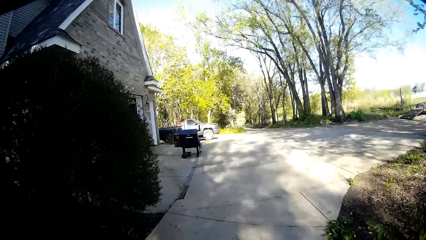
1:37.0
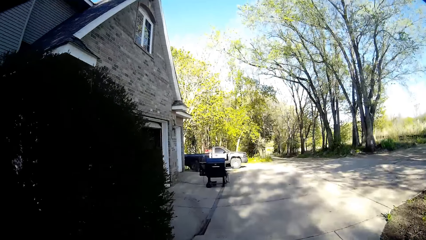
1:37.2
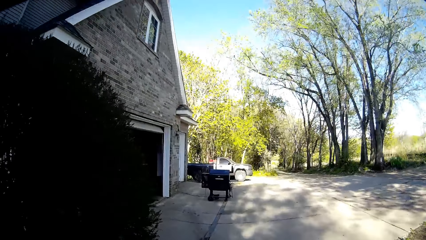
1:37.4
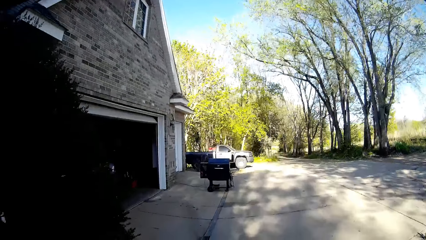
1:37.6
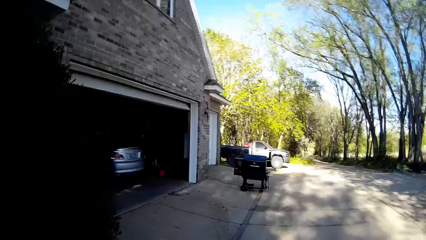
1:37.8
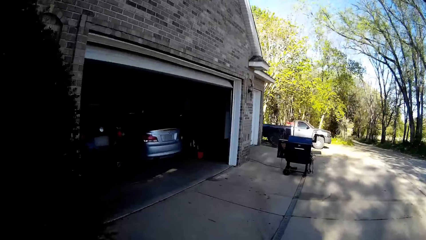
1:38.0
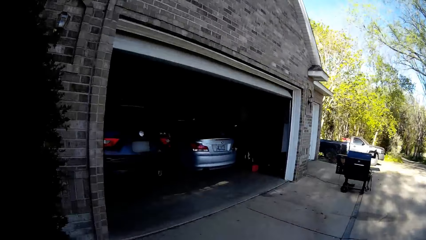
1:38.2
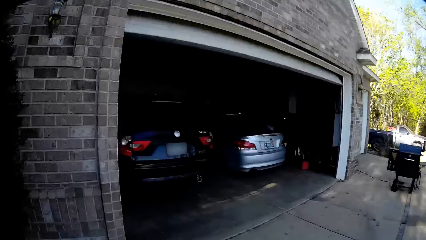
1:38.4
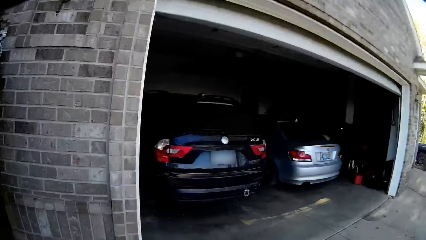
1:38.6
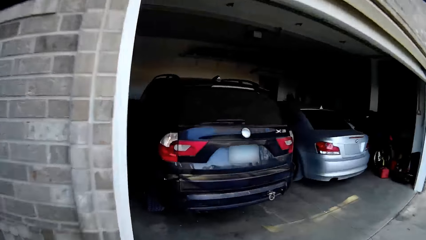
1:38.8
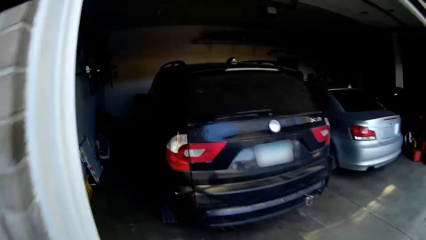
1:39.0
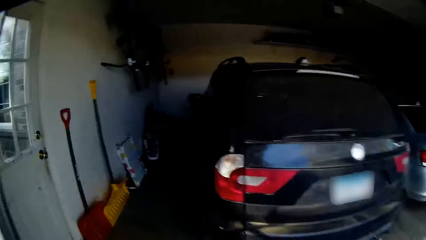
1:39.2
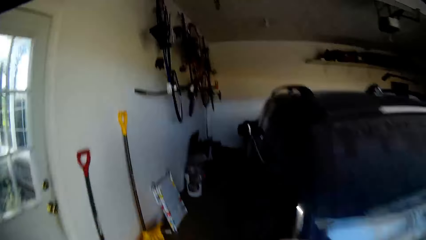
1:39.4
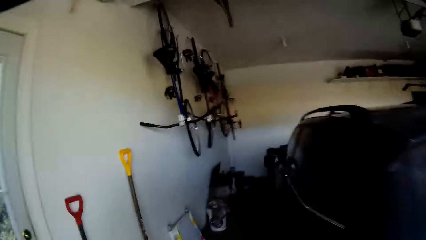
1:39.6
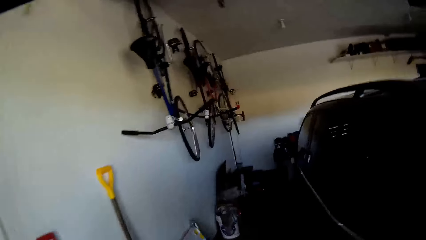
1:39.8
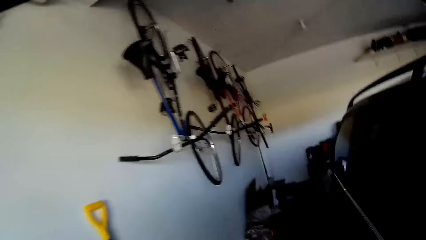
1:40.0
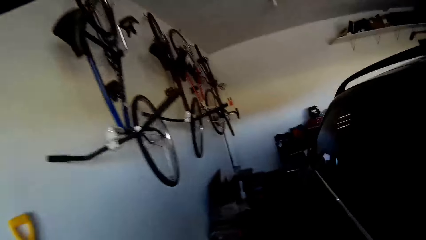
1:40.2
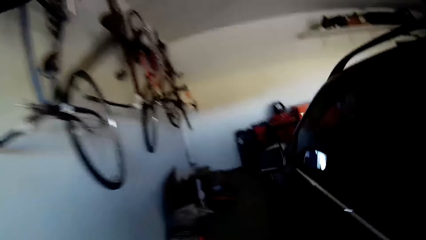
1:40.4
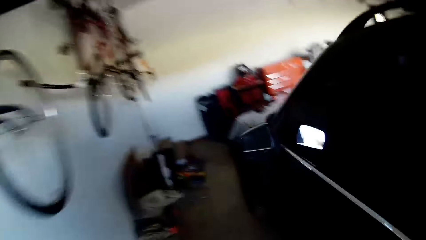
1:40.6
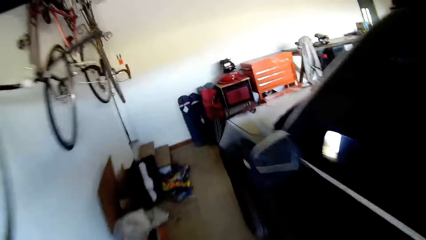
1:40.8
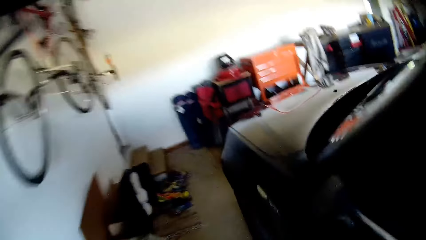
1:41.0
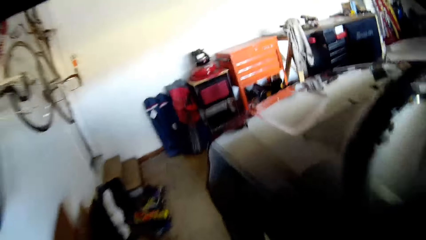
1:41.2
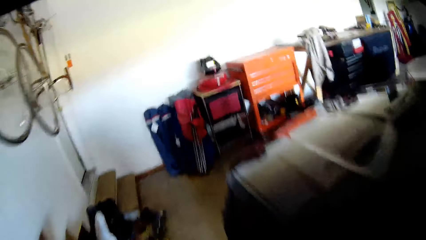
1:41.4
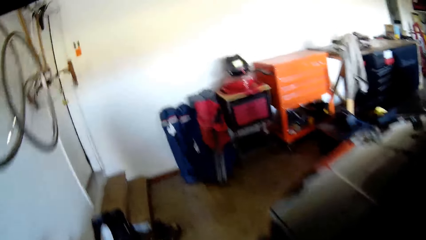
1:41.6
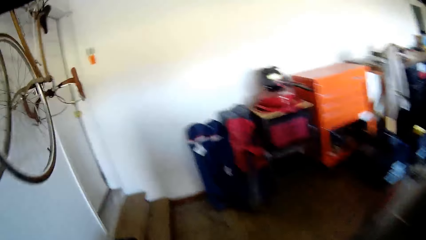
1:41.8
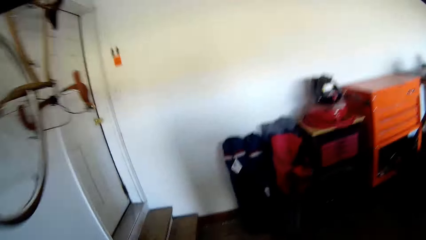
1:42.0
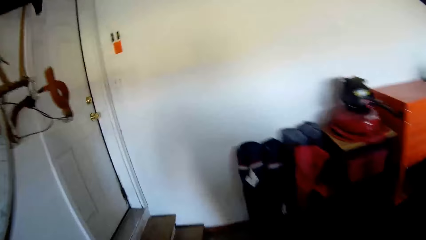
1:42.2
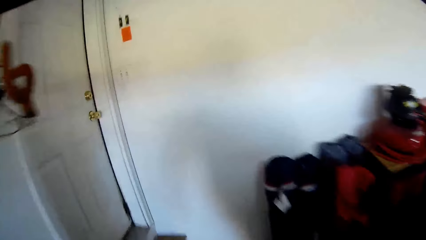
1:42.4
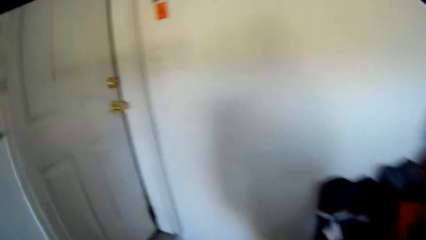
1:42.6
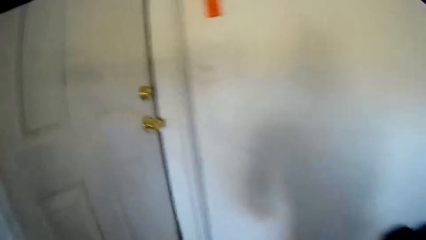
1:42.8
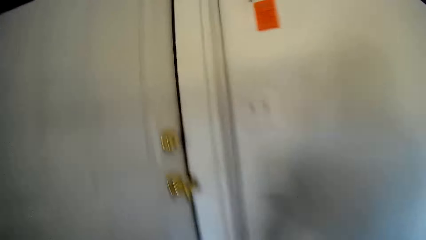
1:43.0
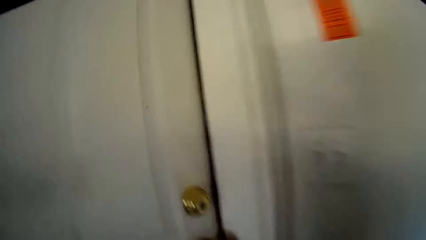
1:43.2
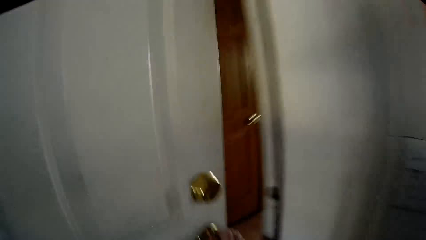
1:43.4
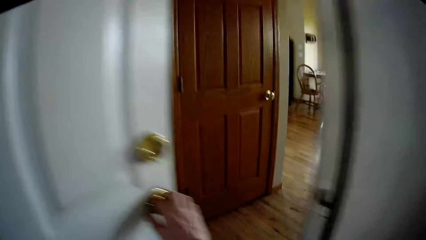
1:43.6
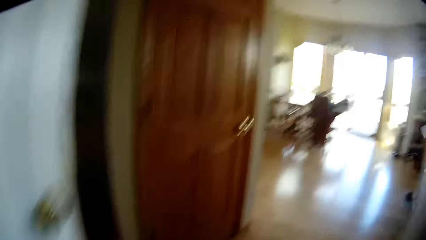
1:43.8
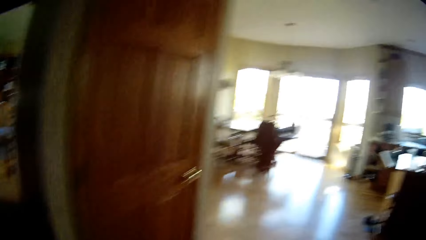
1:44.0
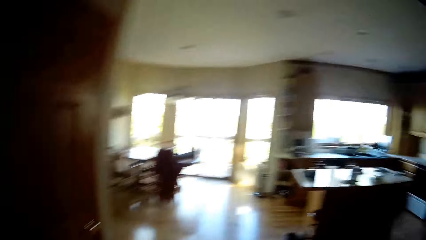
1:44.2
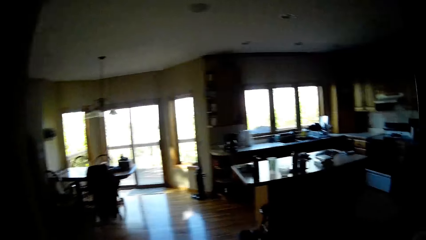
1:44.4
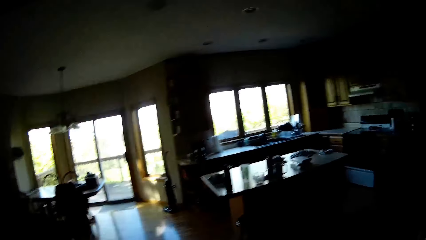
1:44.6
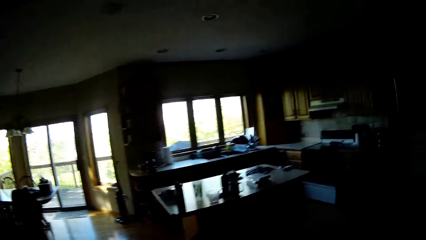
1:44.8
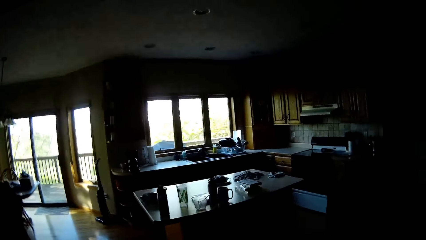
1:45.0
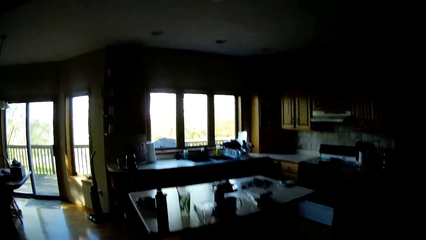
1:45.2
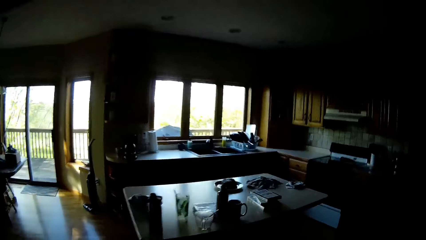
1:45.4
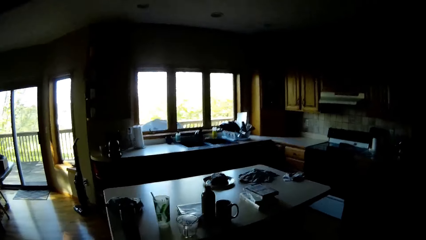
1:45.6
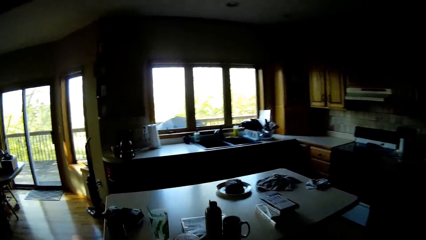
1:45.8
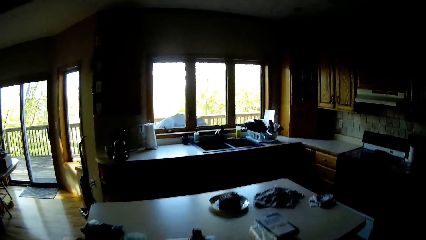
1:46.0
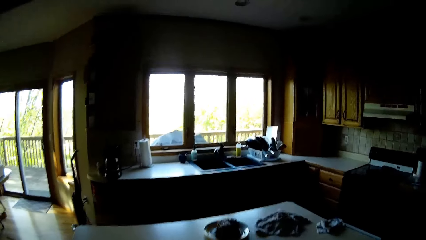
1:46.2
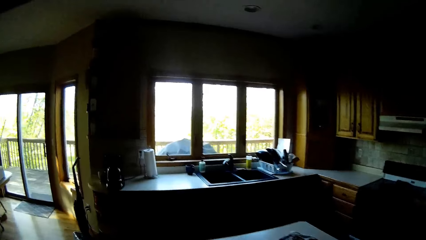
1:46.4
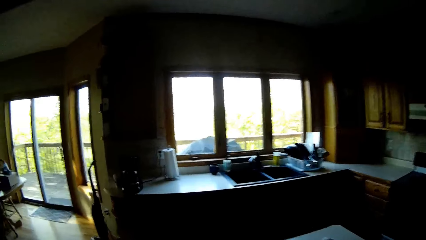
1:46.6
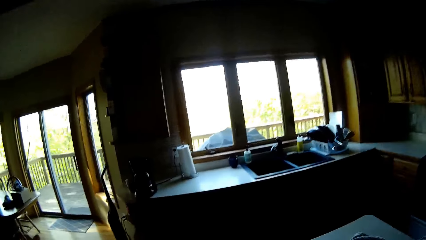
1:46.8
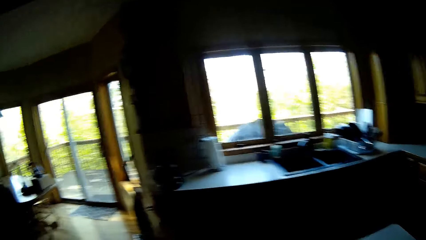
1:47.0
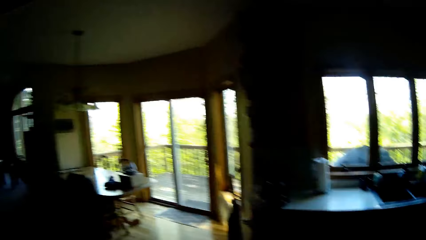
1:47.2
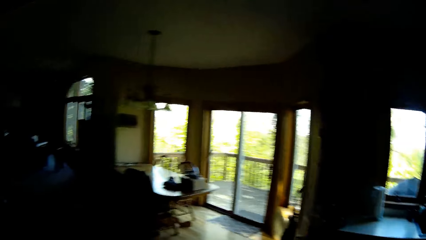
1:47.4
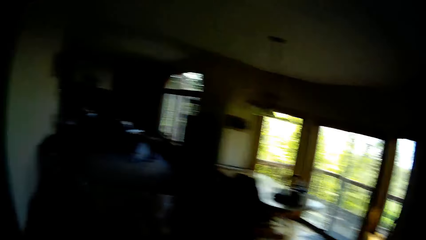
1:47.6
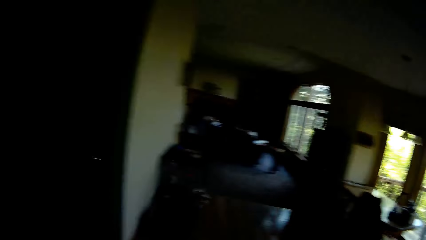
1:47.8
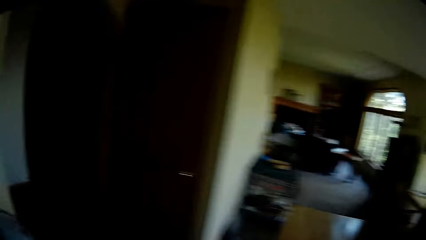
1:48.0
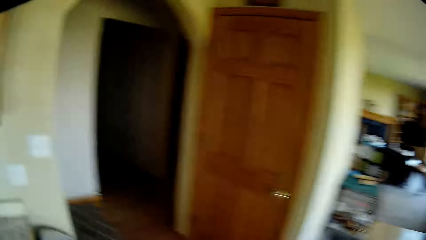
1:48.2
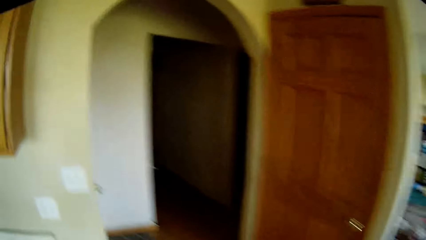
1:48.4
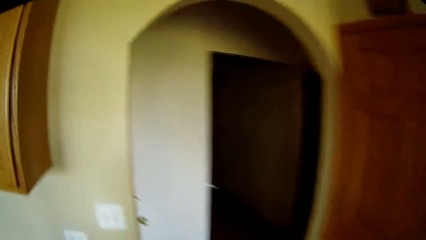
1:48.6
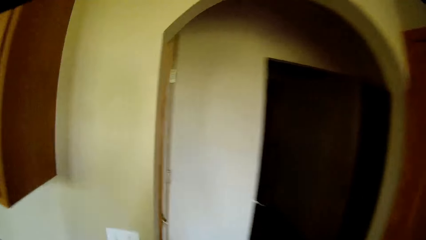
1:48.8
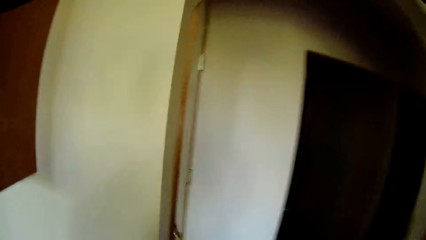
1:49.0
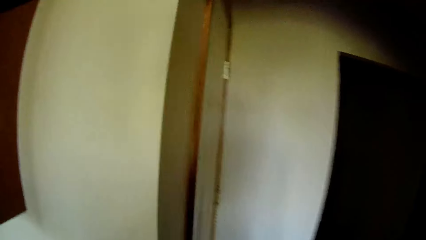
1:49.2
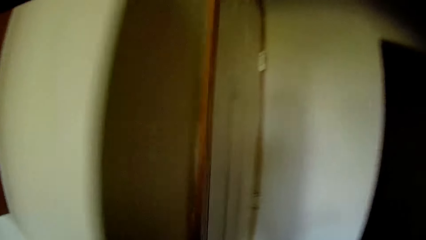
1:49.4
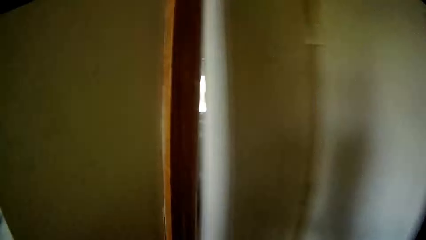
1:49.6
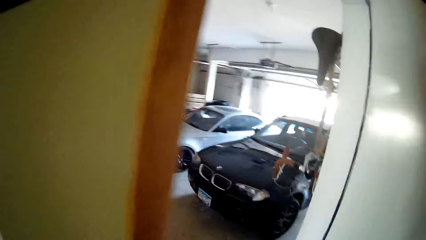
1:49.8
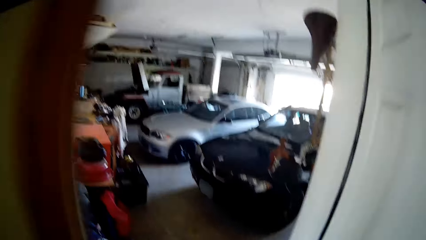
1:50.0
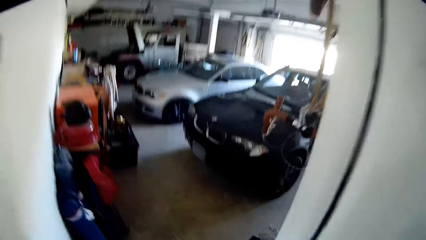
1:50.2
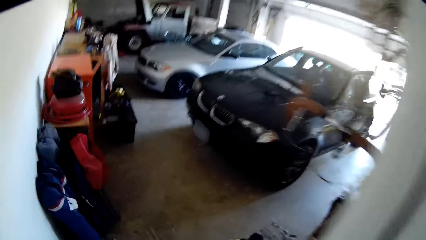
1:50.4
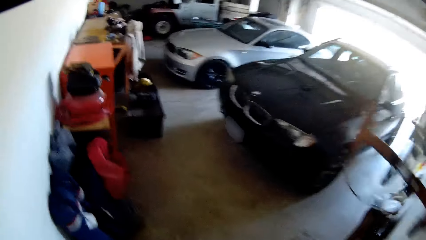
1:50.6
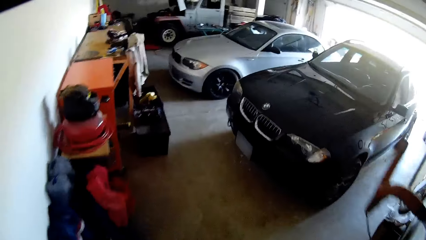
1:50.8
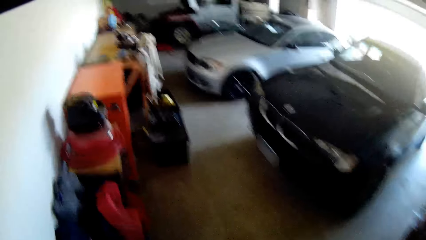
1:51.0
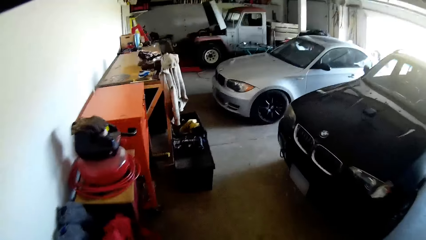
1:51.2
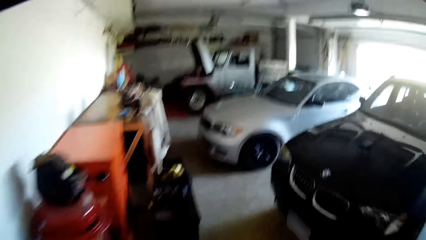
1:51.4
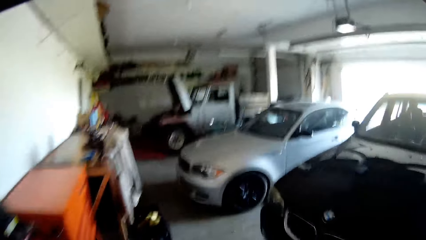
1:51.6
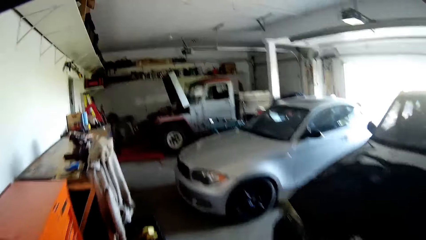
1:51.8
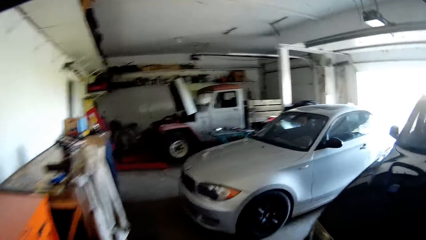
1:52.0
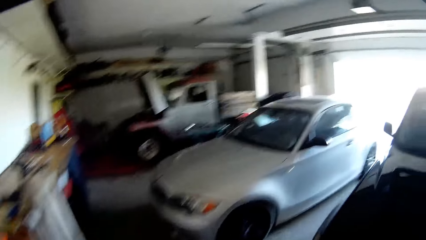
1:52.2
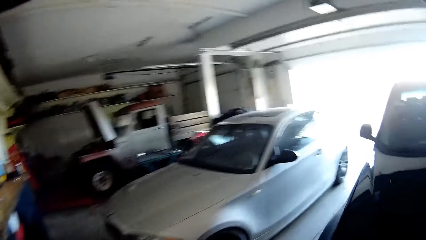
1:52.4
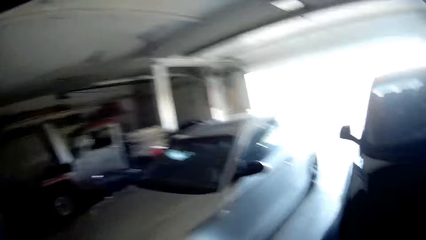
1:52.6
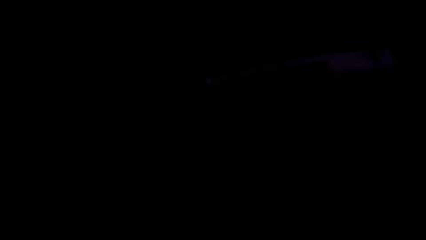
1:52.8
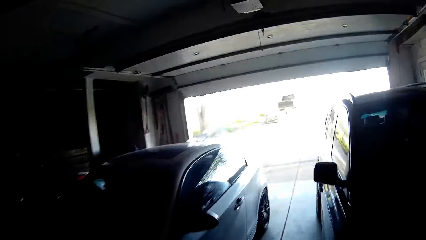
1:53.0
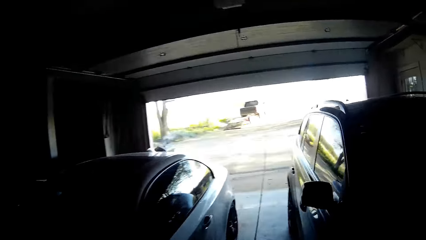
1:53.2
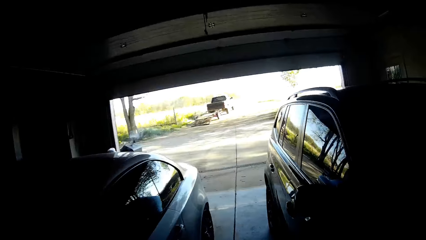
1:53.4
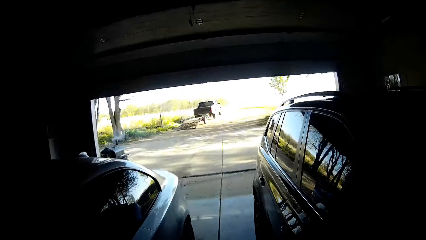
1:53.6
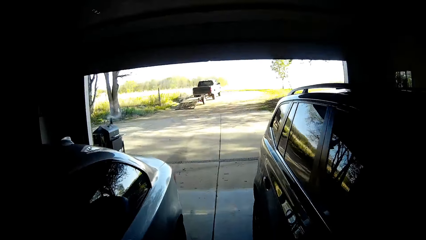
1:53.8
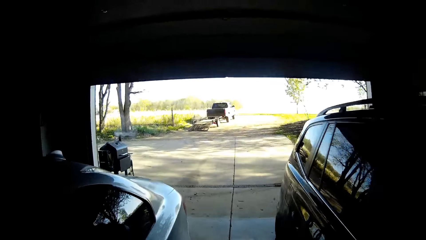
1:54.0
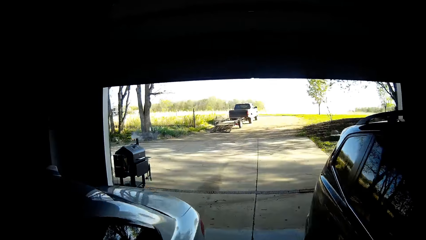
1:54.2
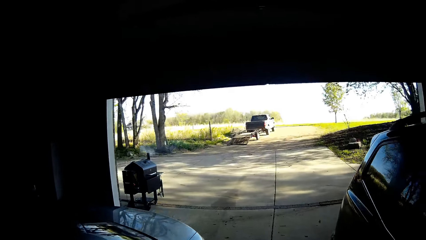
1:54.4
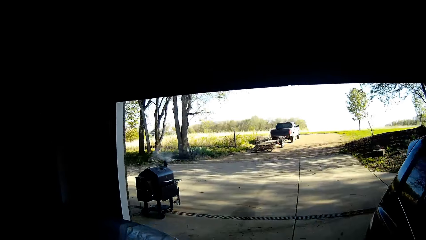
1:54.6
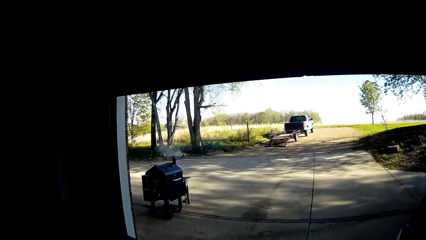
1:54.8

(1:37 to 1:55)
The camera wearer walks into the garage. He opens a door in the garage with his right hand. He walks into the house through the door. He walks. He opens the door to the garage with his right hand. He walks out of the house through the garage.
